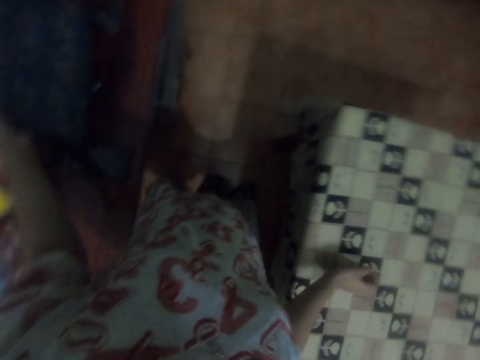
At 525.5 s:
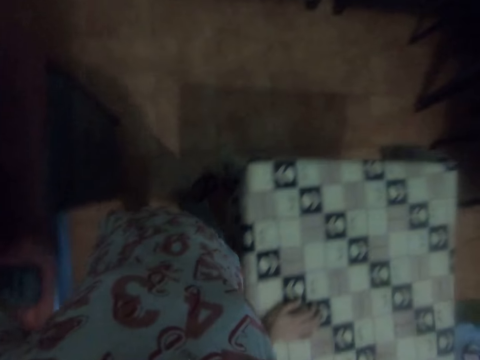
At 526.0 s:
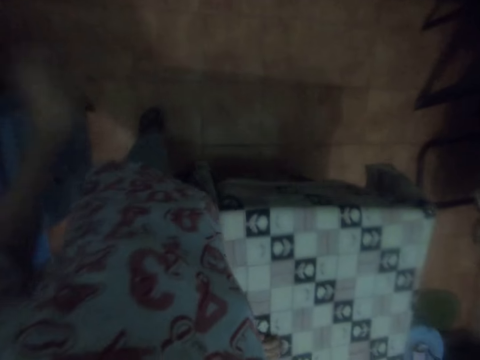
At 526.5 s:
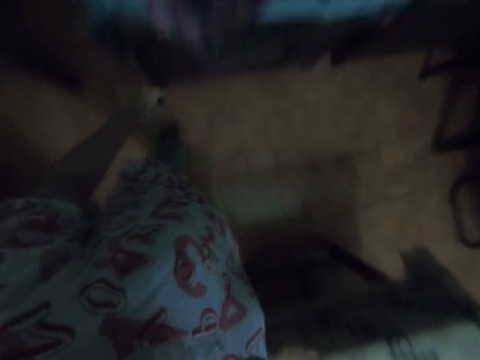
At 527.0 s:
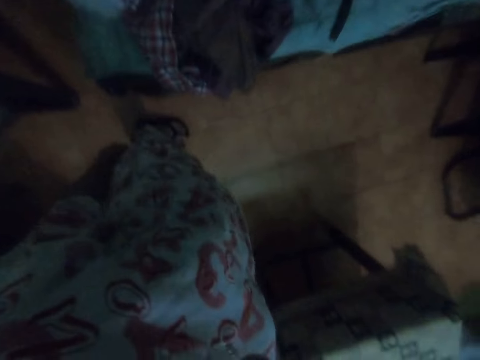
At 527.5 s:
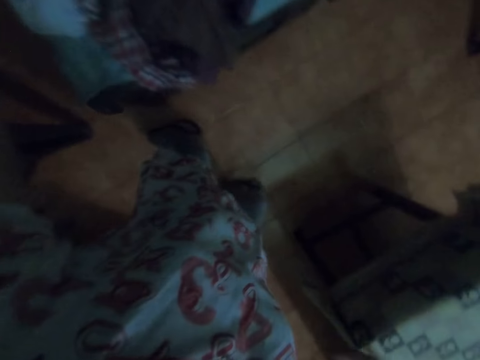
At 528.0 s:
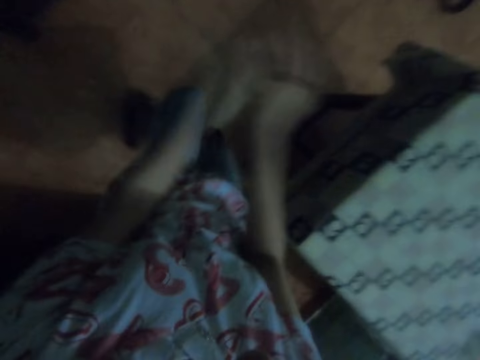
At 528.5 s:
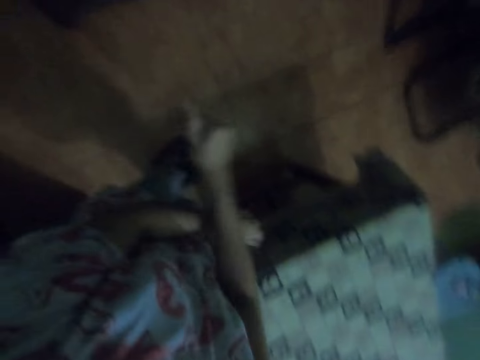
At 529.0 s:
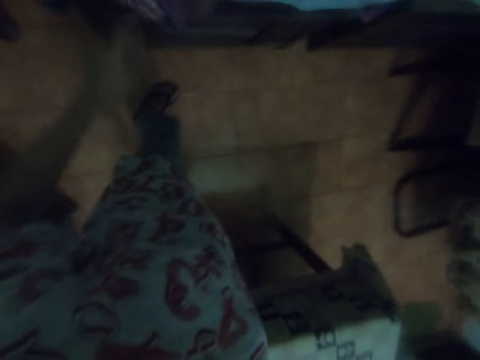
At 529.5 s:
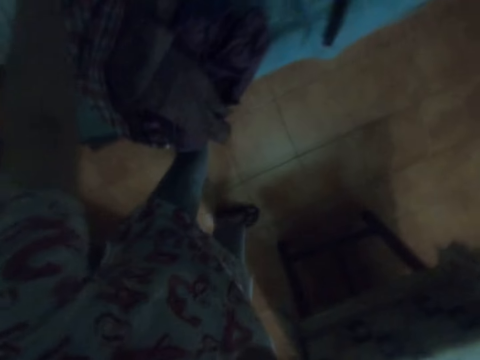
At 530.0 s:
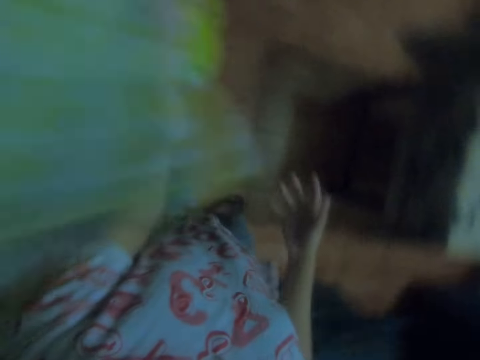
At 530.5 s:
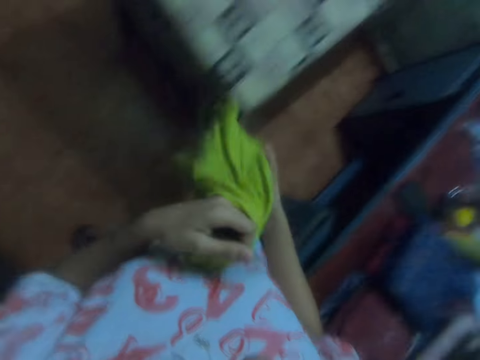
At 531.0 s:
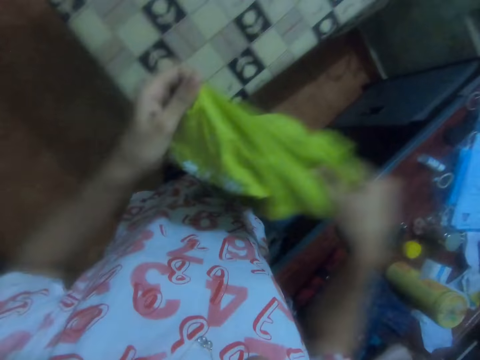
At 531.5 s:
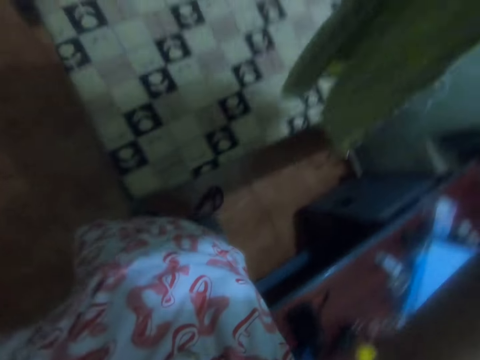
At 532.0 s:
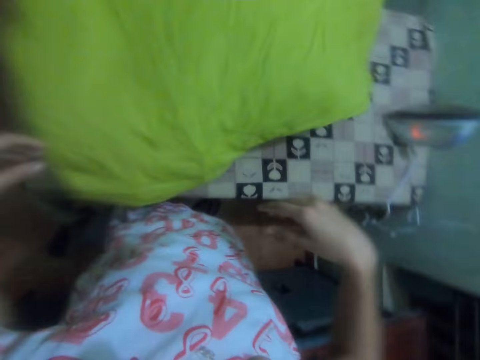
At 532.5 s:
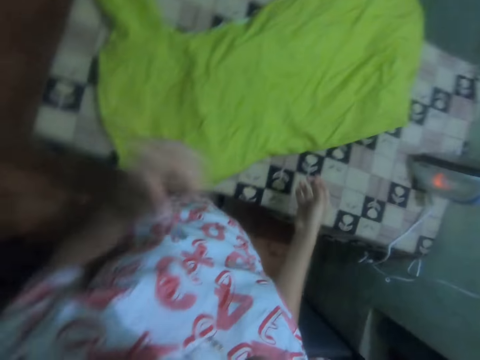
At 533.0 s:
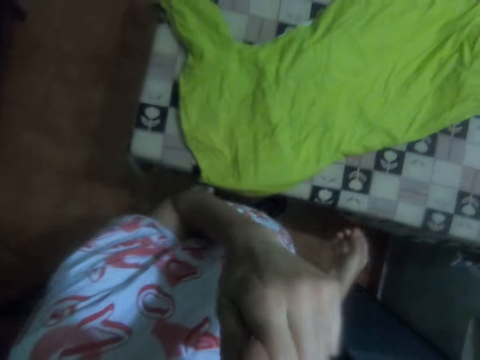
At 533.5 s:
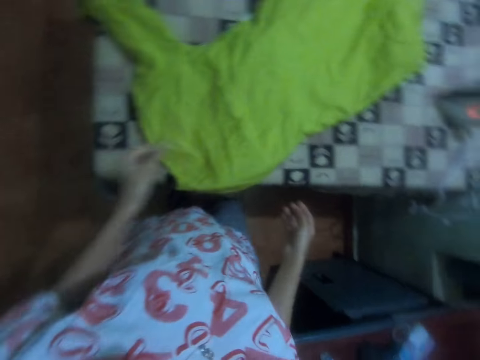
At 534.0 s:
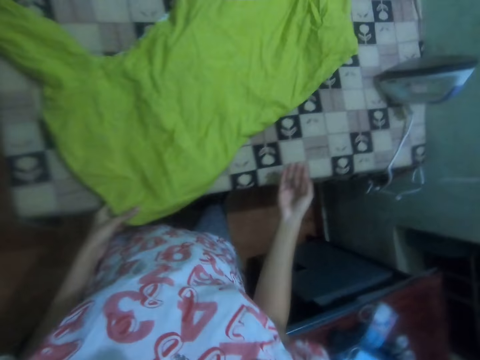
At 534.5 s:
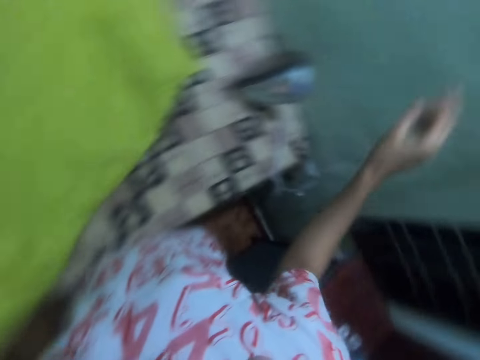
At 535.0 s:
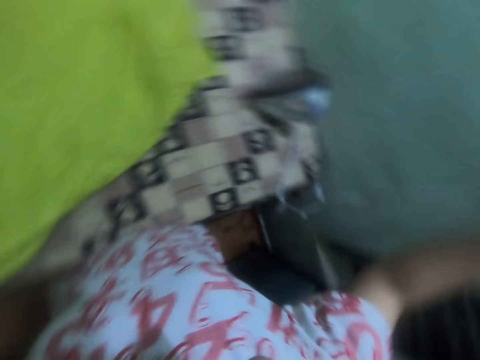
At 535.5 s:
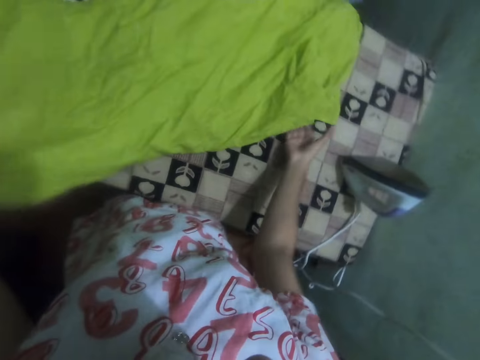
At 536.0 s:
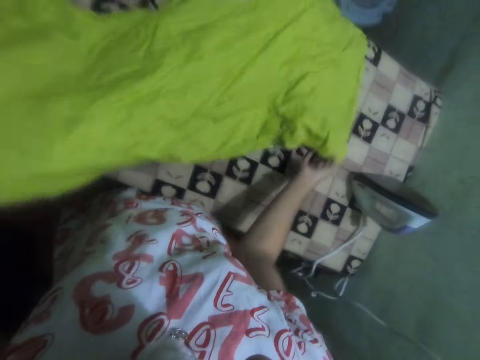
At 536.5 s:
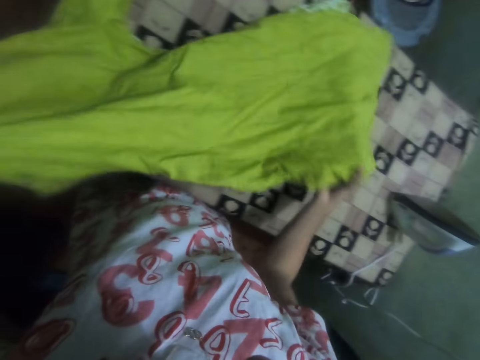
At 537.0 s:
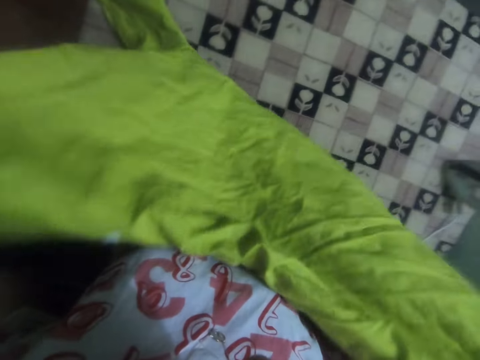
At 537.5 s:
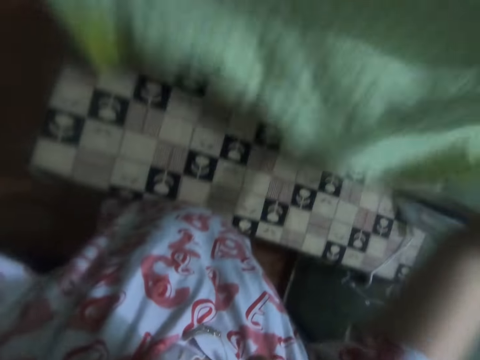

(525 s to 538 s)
The camera wearer drops the cloth at the wardrobe. She walks. She dances. She picks up a green cloth with the left hand. She holds the cloth with both hands. She straightens the cloth with both hands. She throws the cloth on the table. She touches her nose. She touches something. She switches on a switch. She straightens the cloth with both hands.

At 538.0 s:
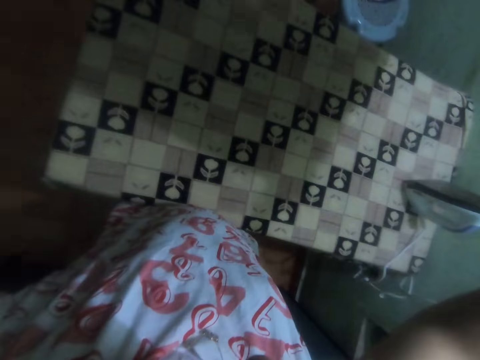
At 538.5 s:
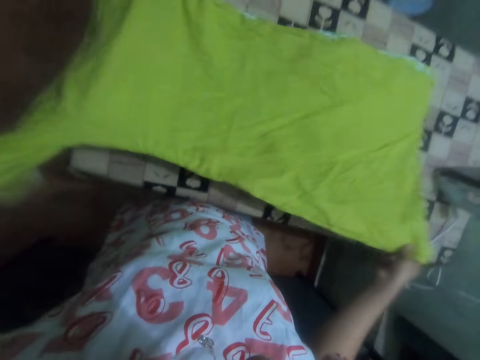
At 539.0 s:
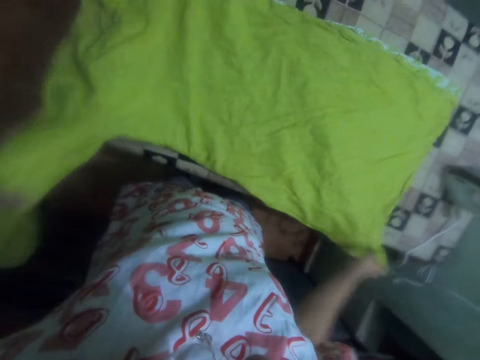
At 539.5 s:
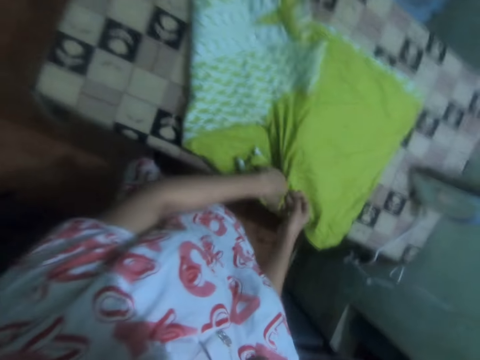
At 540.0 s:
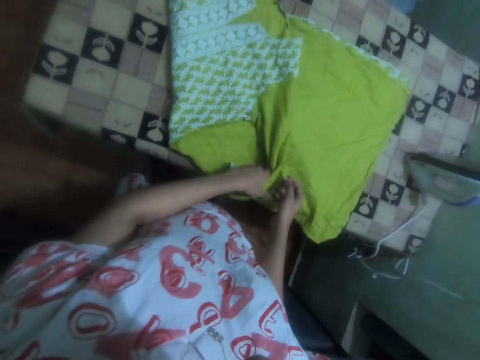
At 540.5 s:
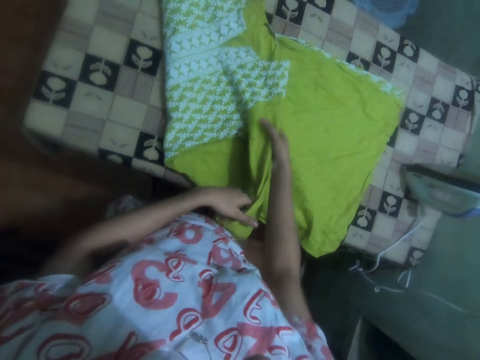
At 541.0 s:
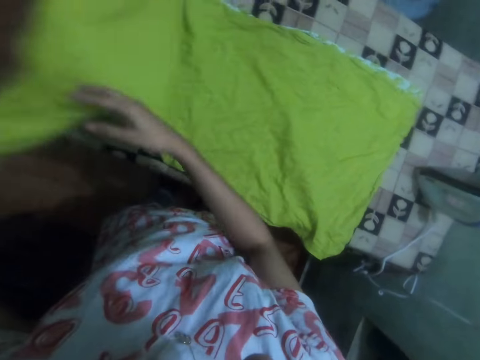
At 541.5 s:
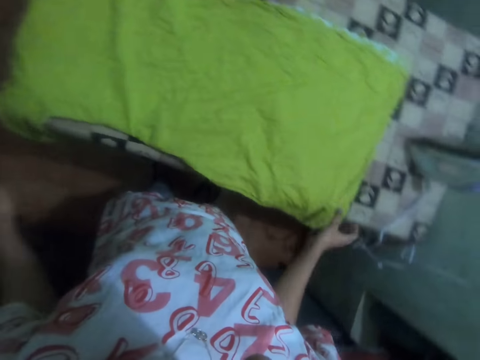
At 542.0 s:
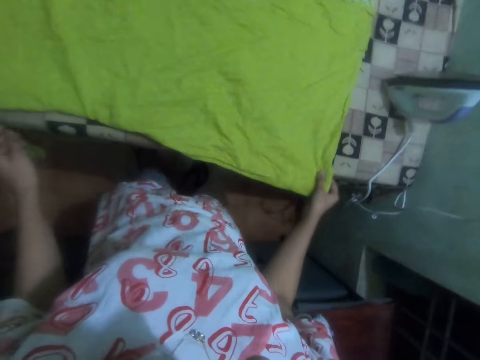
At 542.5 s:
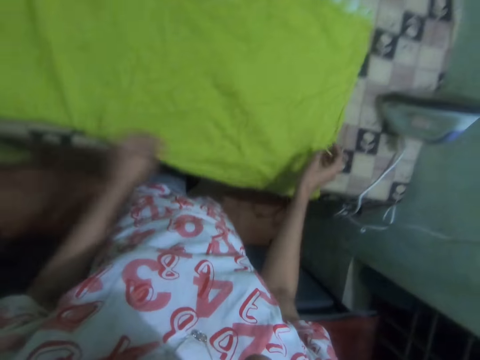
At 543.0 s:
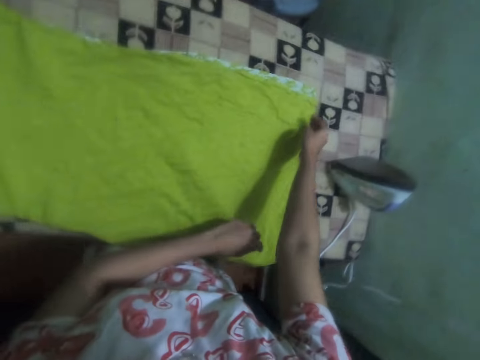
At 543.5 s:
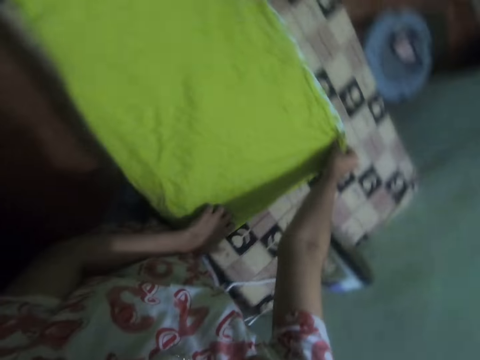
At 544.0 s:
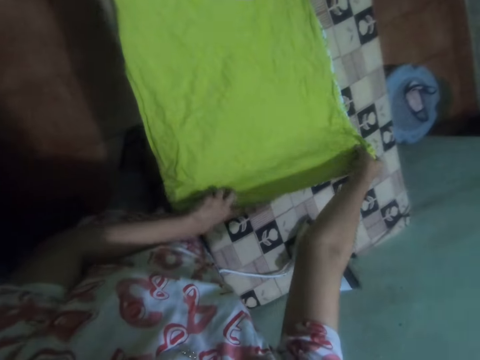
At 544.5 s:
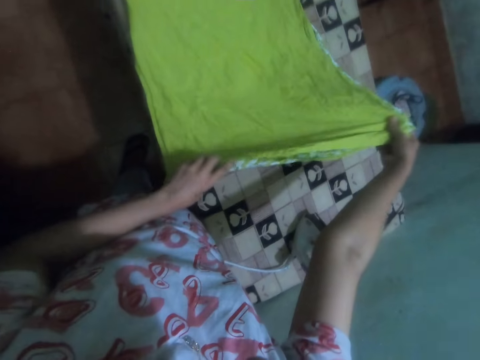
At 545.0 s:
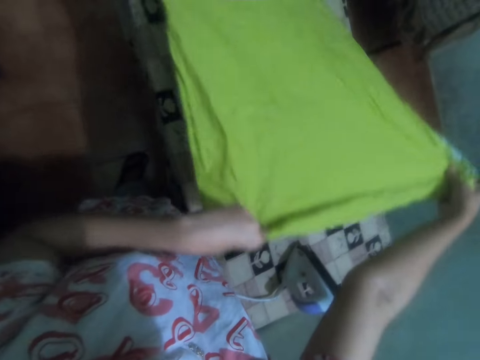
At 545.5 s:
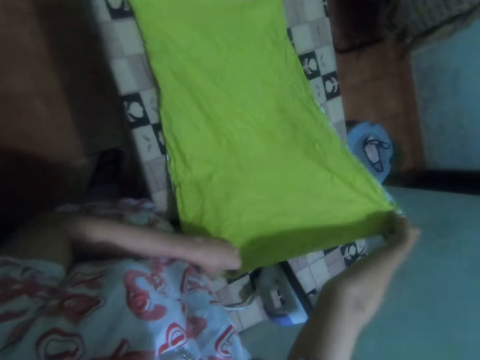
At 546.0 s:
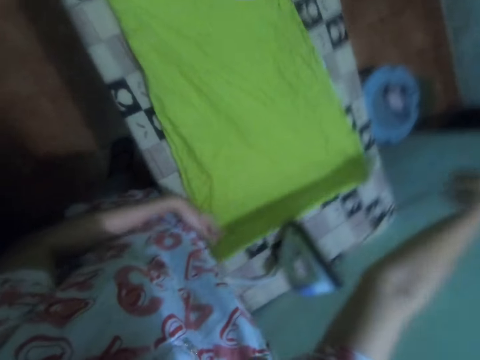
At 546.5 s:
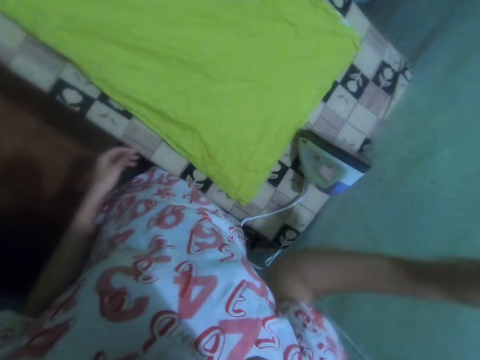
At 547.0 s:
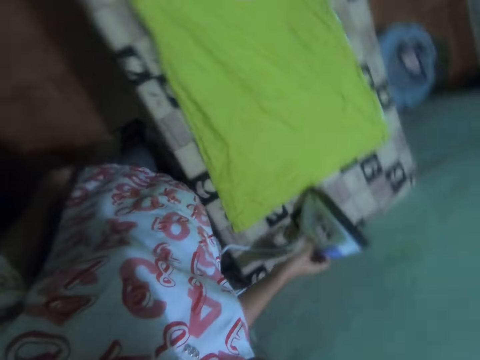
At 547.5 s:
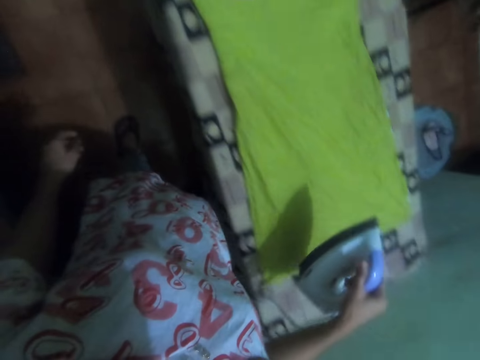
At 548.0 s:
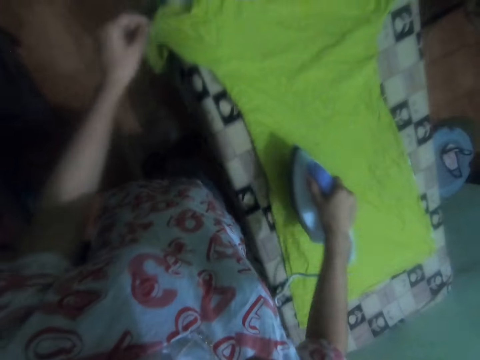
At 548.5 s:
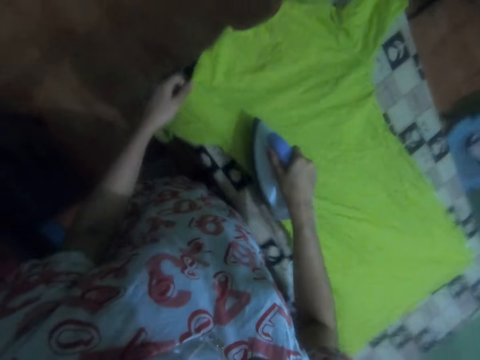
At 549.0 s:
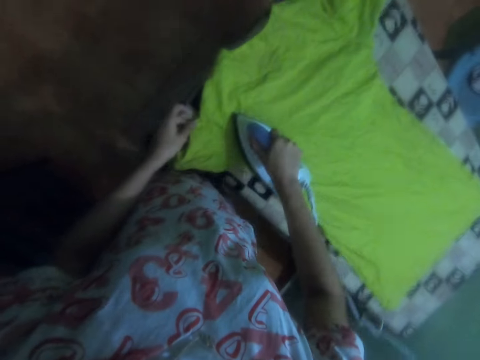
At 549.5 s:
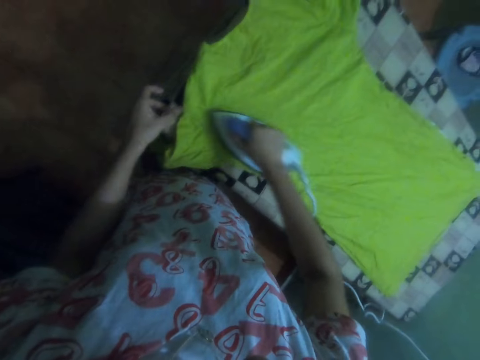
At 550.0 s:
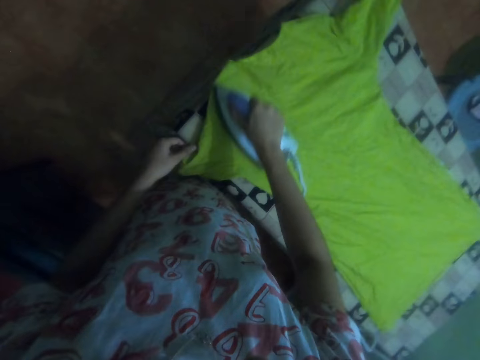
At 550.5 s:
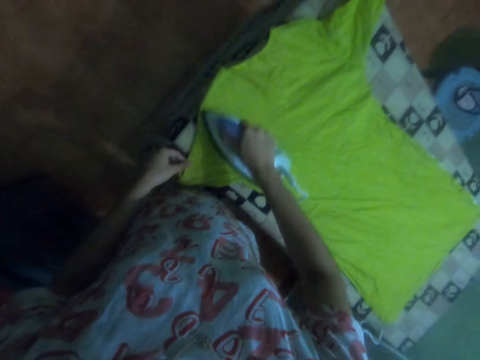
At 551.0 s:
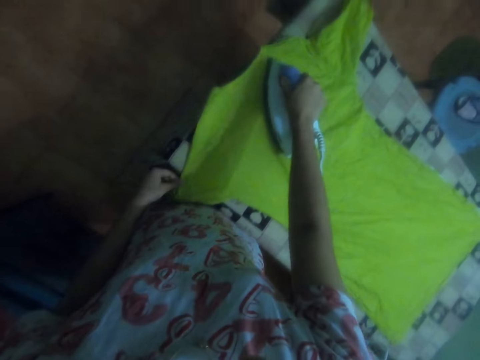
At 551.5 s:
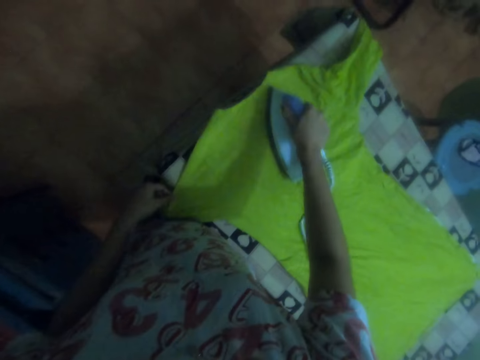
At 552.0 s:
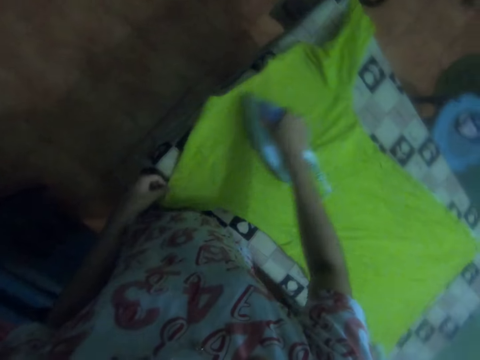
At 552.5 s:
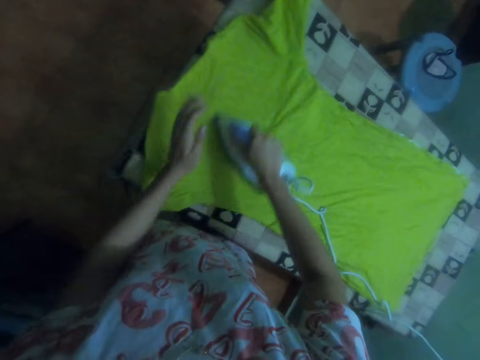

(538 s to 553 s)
The camera wearer spreads the cloth on the table. They fold the cloth with the left hand. They straighten the cloth with both hands. They pick up the iron box with the right hand and iron the cloth.
